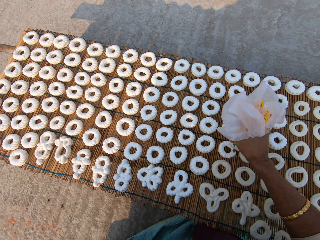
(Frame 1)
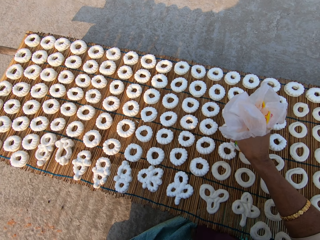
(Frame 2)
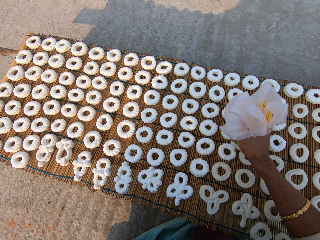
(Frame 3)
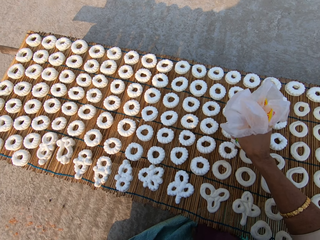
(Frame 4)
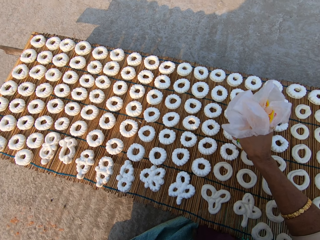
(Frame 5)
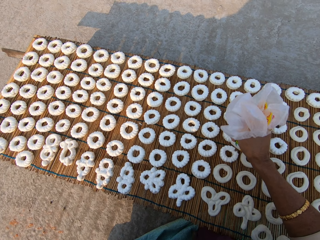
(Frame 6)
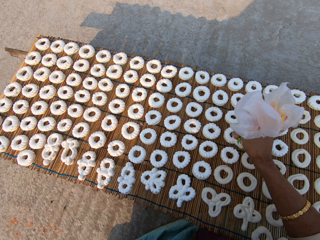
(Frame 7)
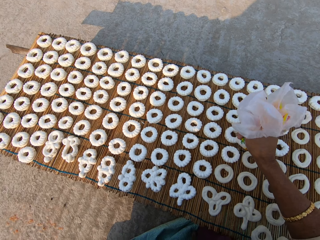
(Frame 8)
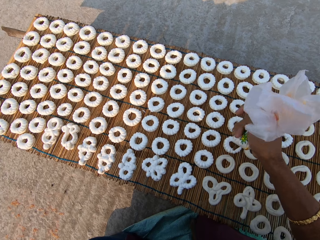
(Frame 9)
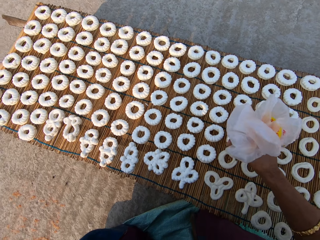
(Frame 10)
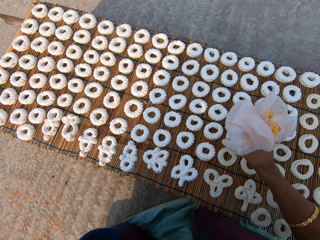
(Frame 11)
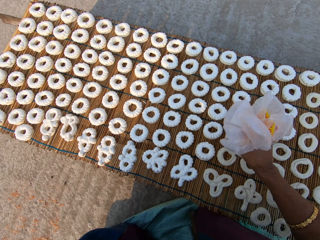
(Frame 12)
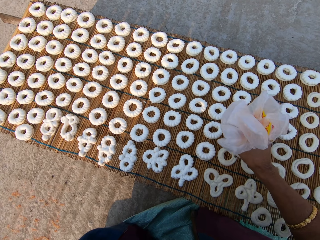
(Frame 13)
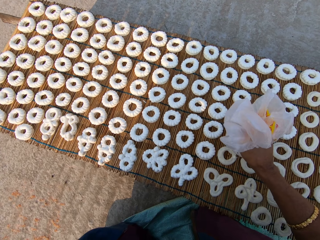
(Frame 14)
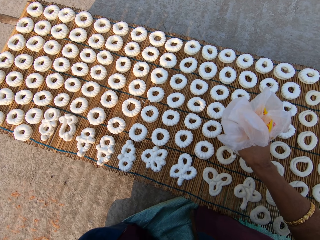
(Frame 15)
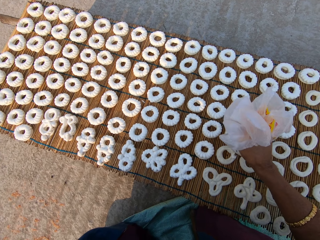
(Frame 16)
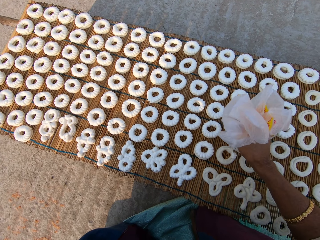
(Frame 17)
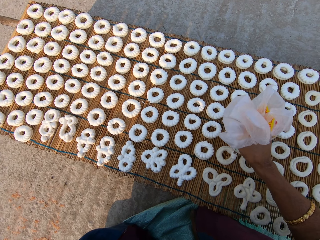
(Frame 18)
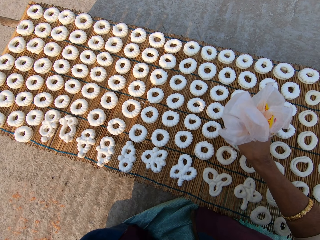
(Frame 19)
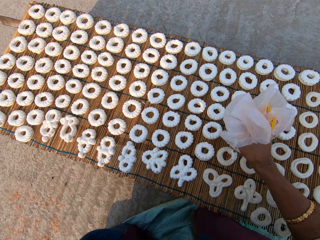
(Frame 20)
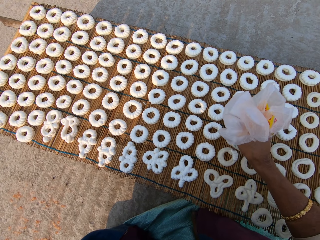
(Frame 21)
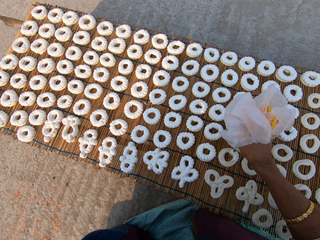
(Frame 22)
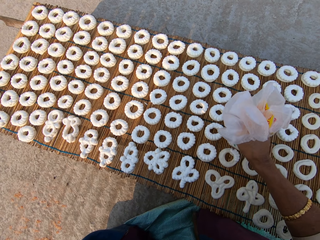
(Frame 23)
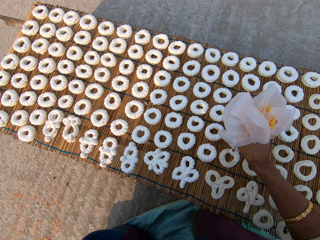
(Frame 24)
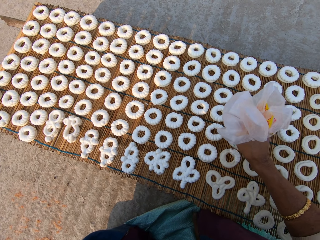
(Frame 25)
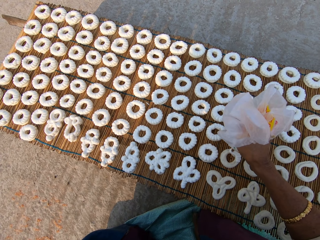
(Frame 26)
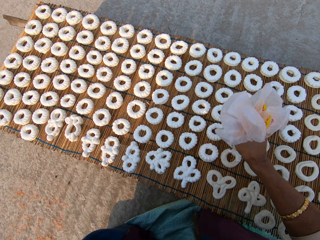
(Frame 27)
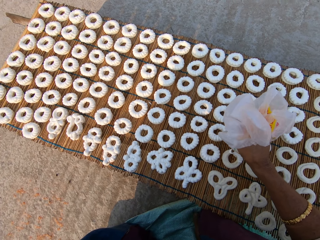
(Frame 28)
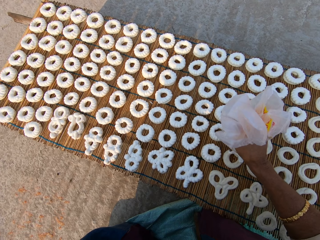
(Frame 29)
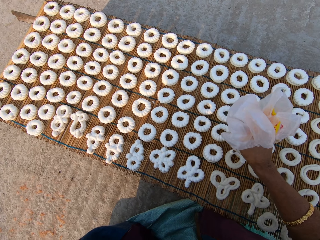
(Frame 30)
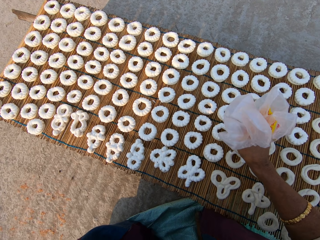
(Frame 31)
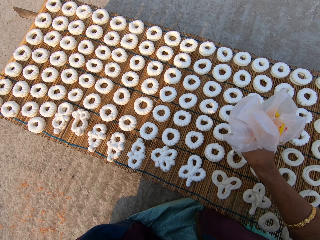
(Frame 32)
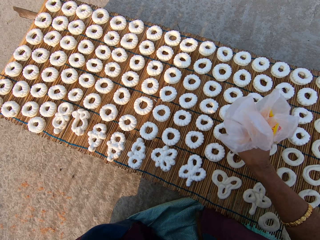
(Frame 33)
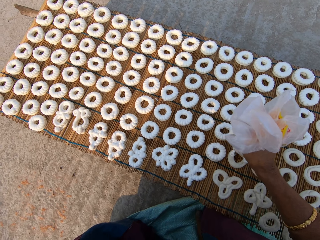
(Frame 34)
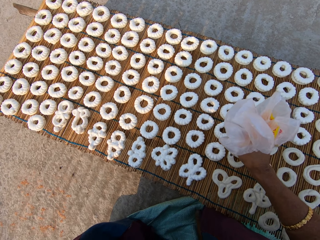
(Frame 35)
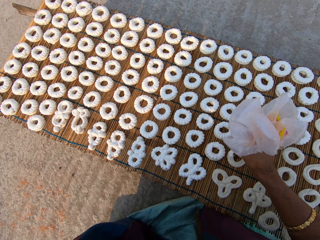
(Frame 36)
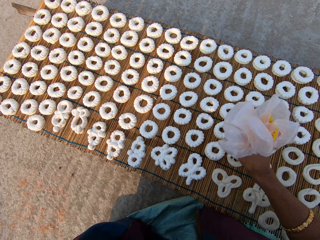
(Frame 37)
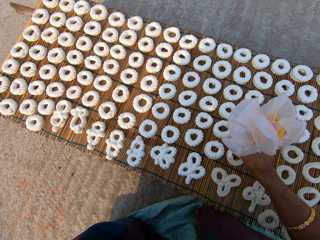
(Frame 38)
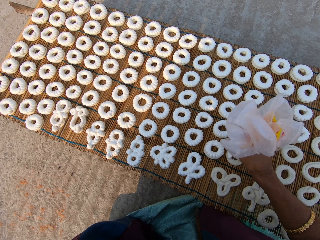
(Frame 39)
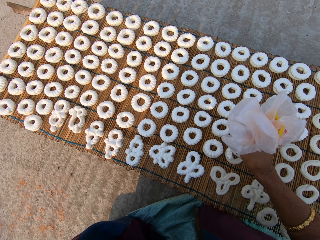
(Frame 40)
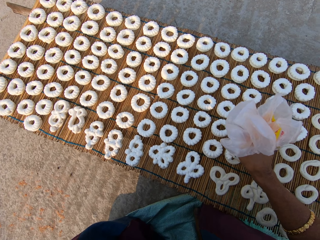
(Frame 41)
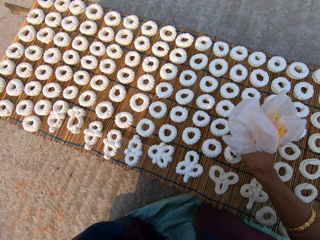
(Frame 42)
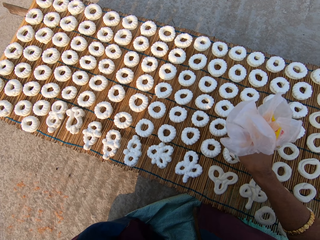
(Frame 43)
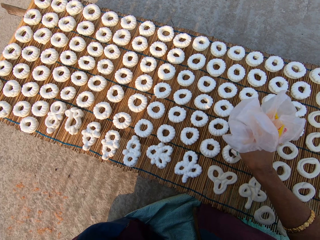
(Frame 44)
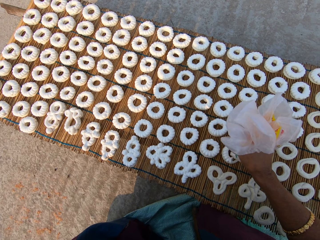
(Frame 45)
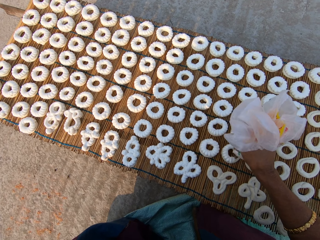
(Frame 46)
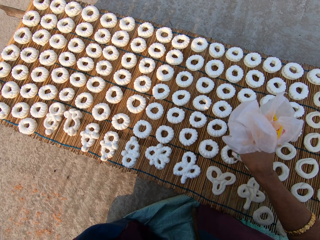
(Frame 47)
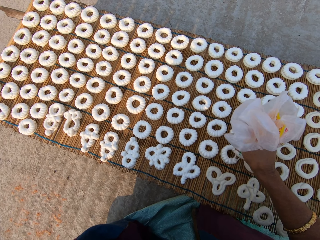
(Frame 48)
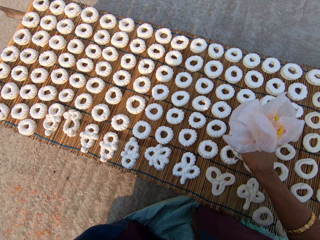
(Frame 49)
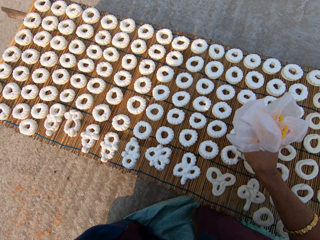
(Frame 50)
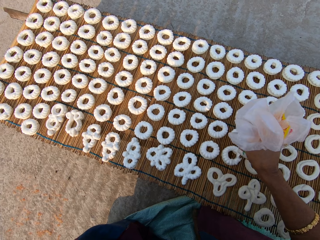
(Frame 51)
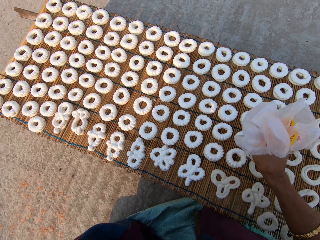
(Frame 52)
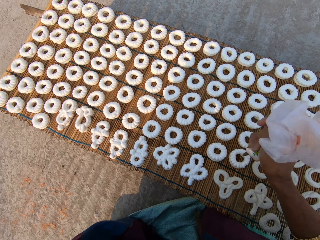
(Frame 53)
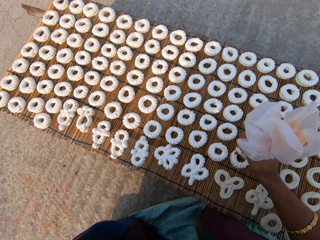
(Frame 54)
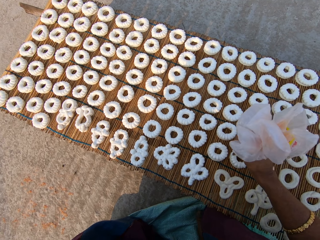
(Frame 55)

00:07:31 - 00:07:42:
The camera wearer applies flour paste from the plastic bag on another dough on the mat.

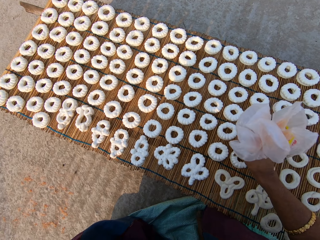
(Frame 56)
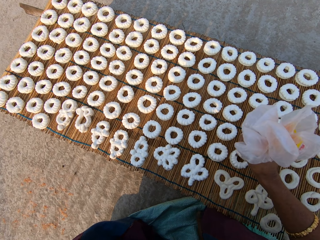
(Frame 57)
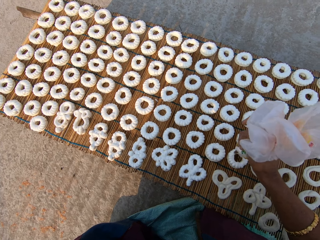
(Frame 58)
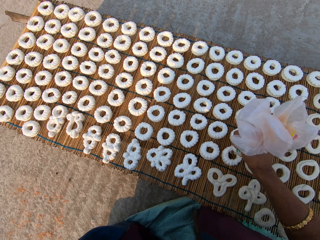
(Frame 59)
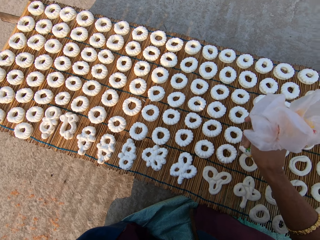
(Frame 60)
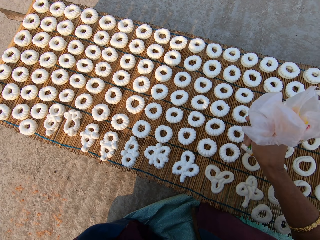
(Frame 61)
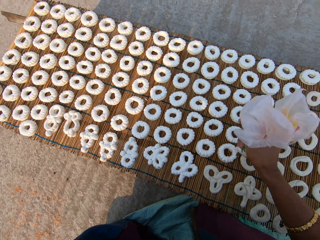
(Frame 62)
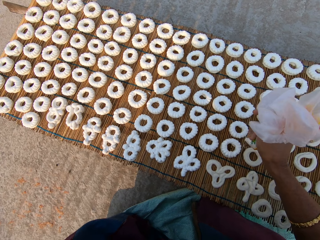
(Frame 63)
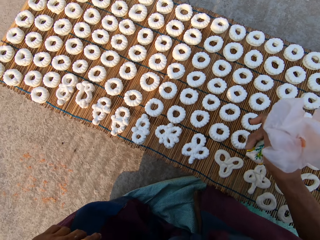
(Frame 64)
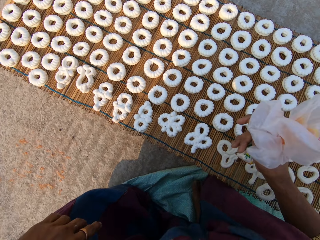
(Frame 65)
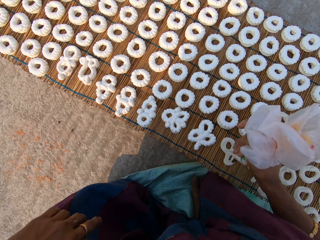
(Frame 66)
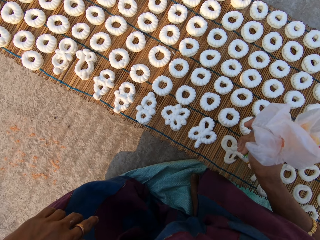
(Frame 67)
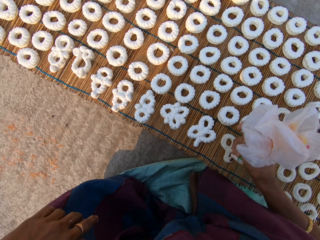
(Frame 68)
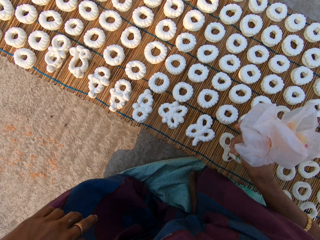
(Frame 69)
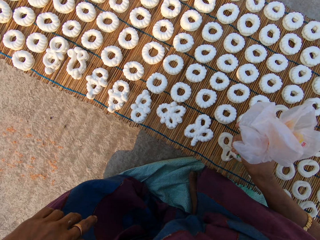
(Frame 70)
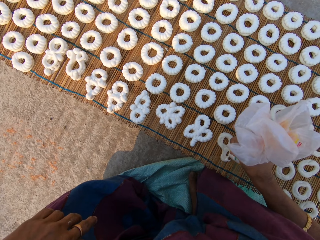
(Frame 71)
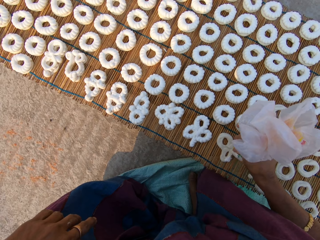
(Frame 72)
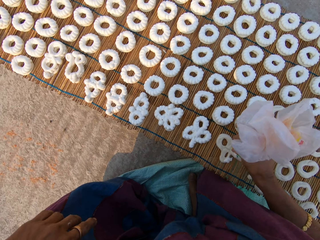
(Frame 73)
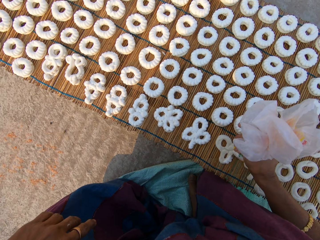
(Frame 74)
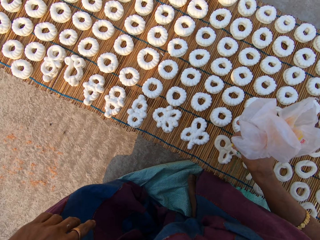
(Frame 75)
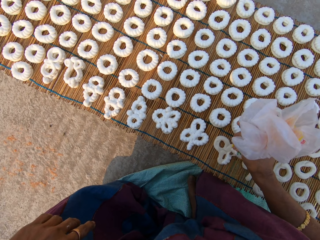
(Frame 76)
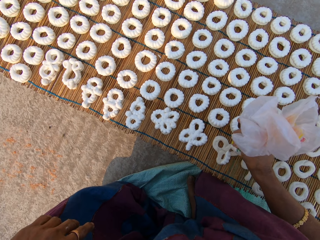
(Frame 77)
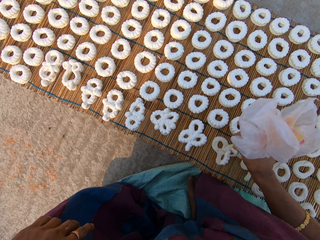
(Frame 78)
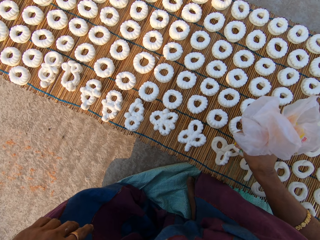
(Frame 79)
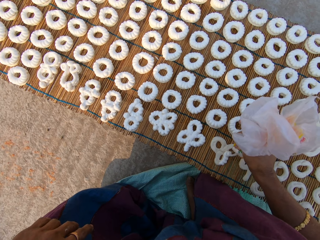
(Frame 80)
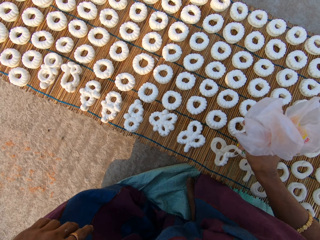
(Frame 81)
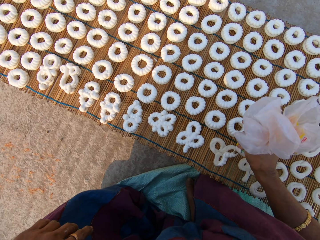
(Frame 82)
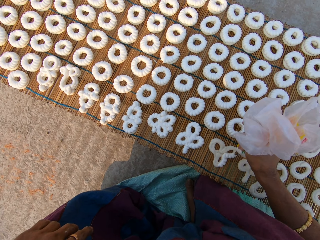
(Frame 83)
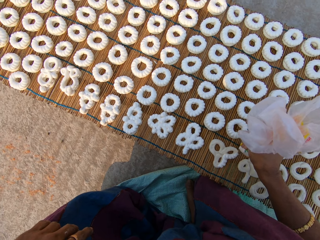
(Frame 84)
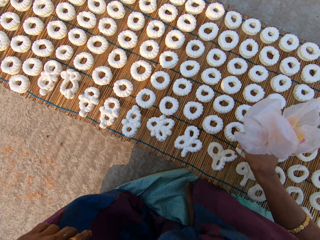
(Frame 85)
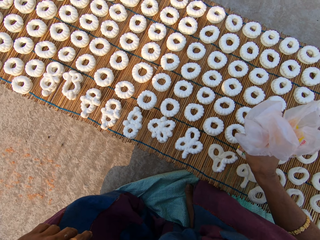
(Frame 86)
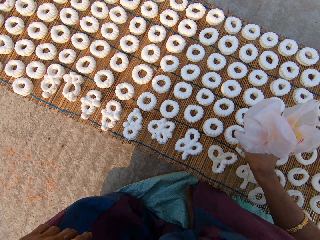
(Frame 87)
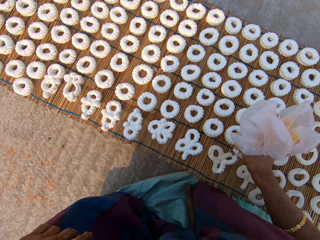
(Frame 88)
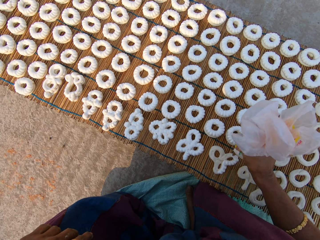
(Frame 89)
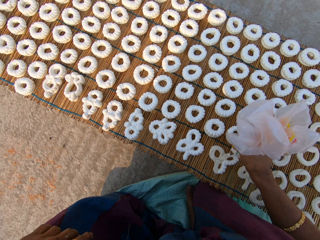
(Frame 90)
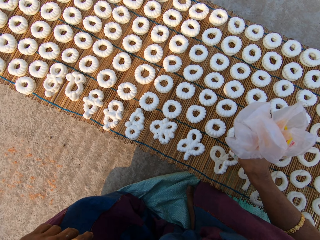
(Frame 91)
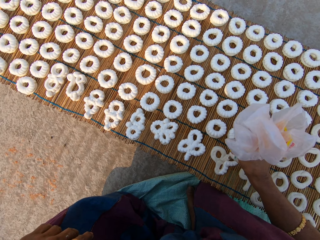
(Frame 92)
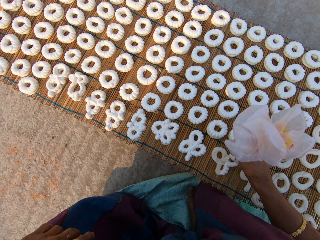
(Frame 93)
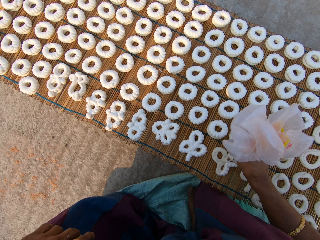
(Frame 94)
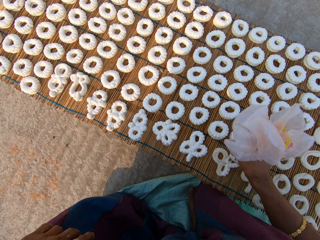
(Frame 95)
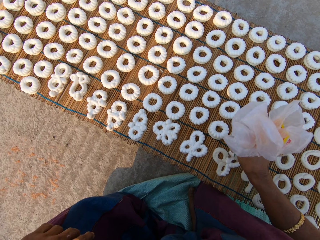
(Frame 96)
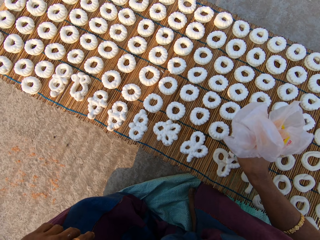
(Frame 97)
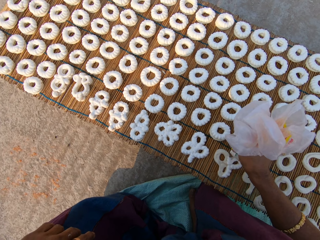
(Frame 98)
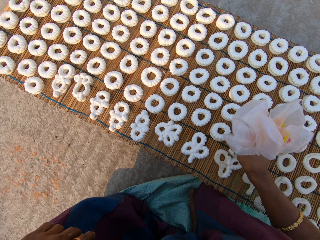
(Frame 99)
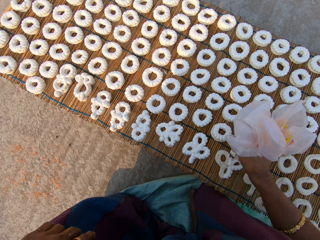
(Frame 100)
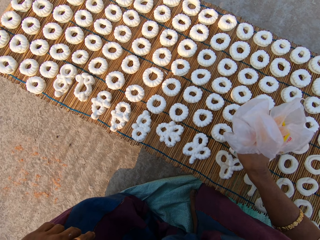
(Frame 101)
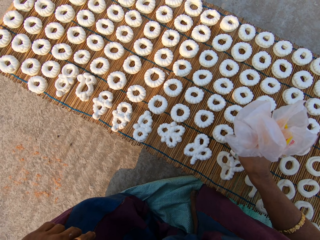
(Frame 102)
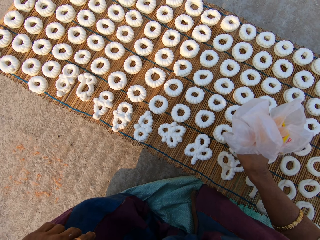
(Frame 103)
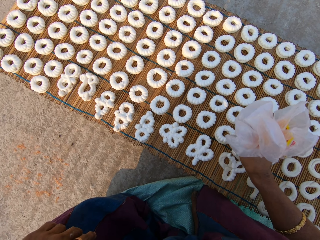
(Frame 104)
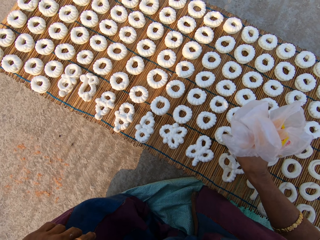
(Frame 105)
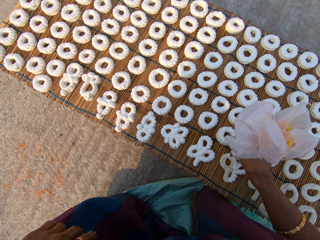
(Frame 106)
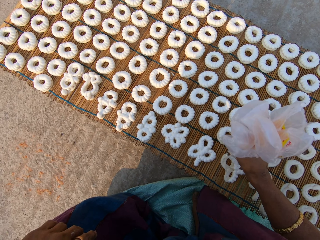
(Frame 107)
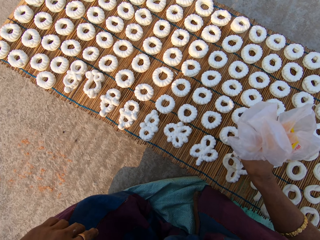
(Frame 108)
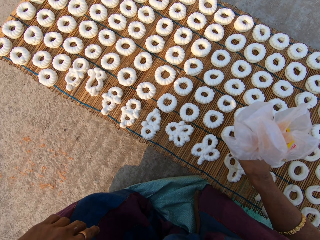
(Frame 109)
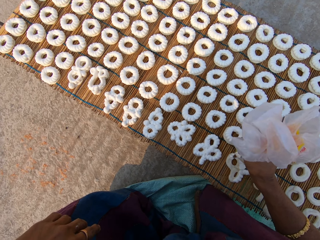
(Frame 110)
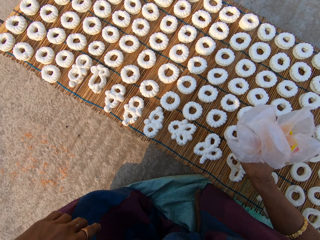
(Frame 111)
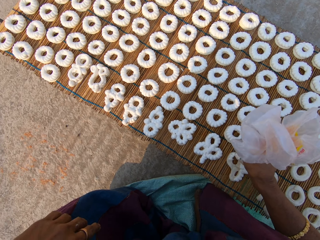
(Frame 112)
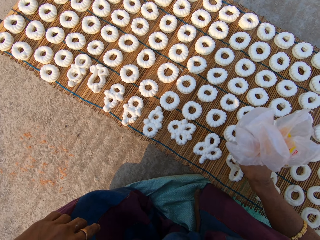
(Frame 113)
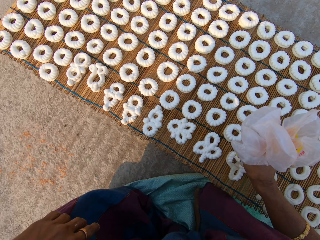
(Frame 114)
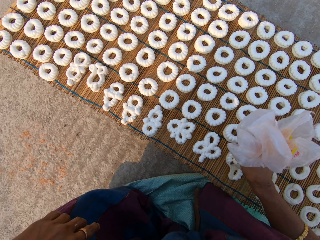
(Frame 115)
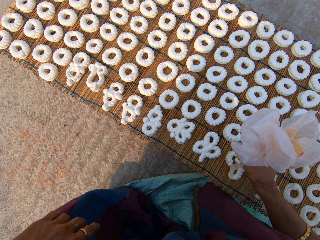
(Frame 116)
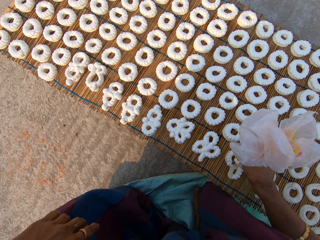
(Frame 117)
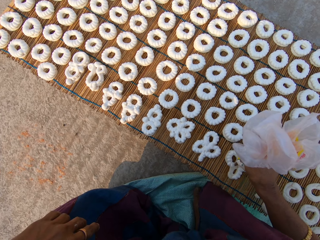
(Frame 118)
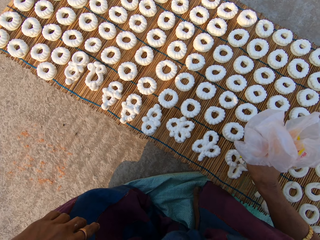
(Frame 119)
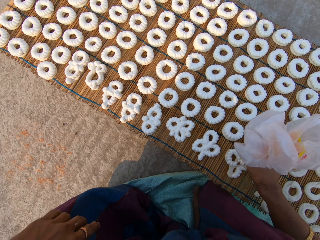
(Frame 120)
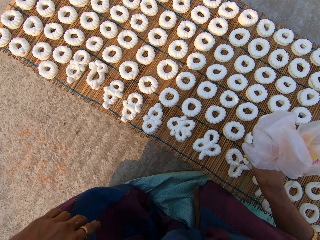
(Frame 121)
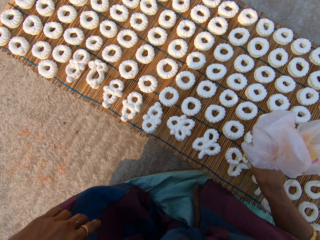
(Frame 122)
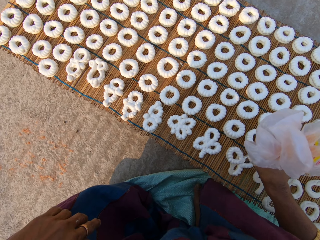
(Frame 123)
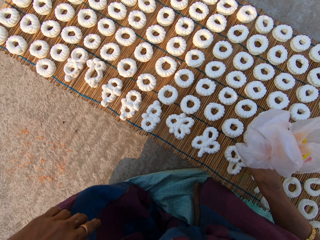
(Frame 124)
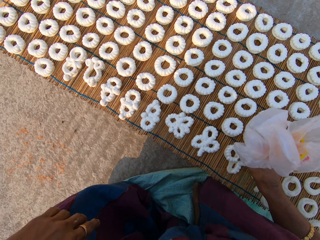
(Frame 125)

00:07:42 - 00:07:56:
The camera wearer applies flour paste from the plastic bag on another dough on the mat.
